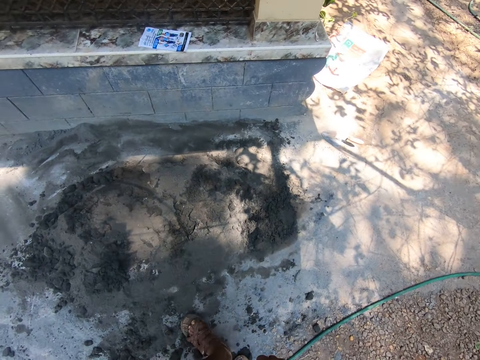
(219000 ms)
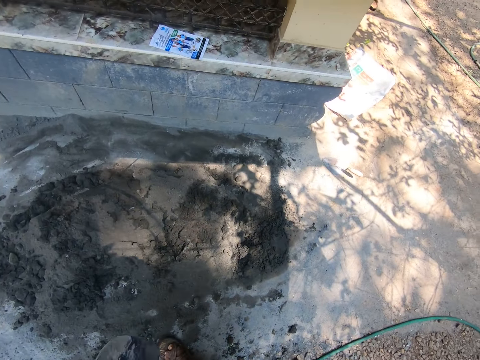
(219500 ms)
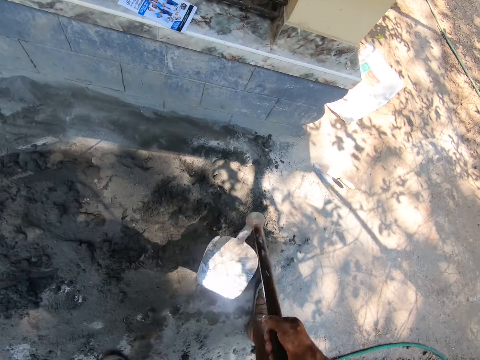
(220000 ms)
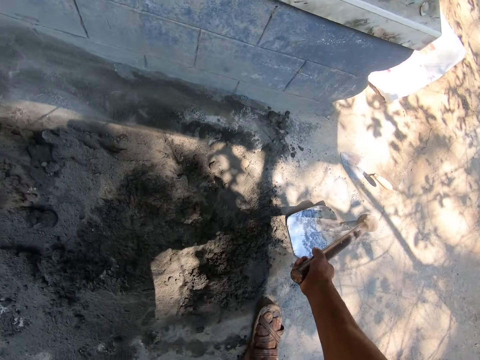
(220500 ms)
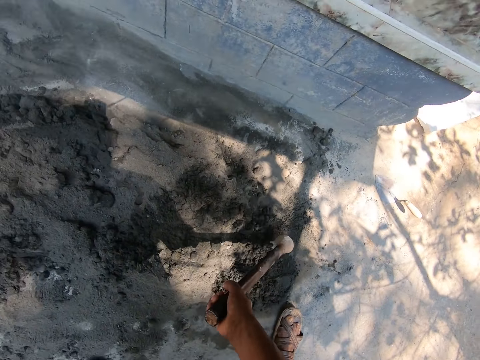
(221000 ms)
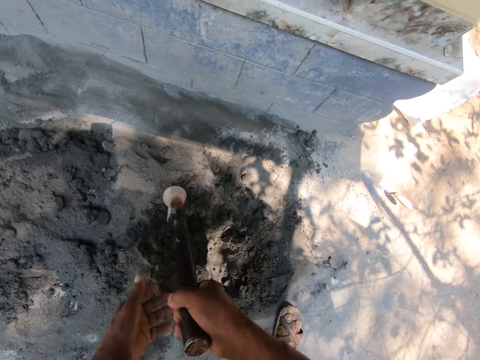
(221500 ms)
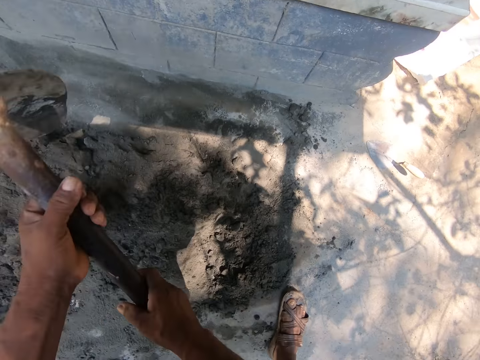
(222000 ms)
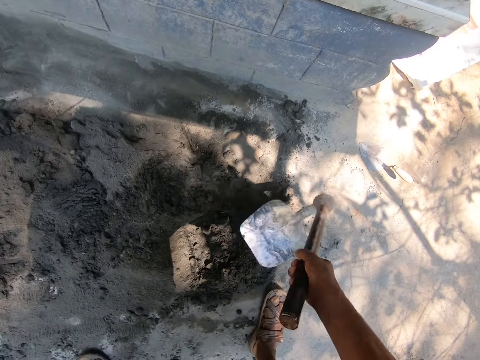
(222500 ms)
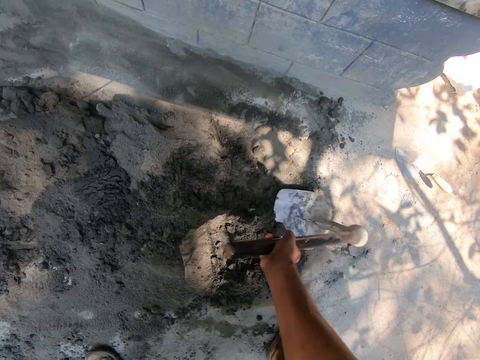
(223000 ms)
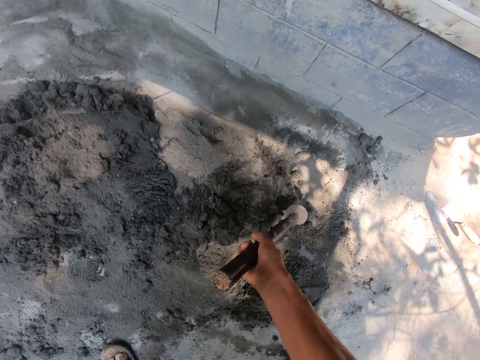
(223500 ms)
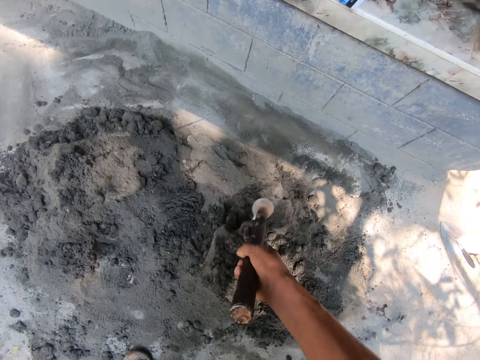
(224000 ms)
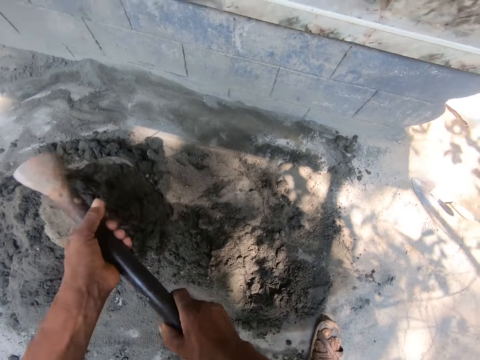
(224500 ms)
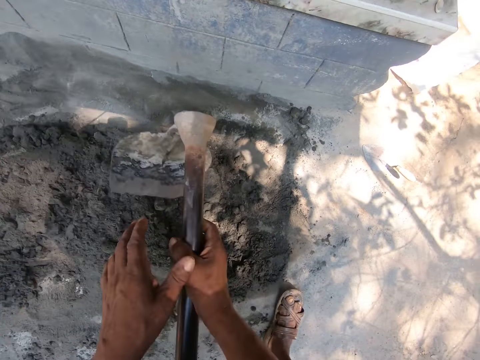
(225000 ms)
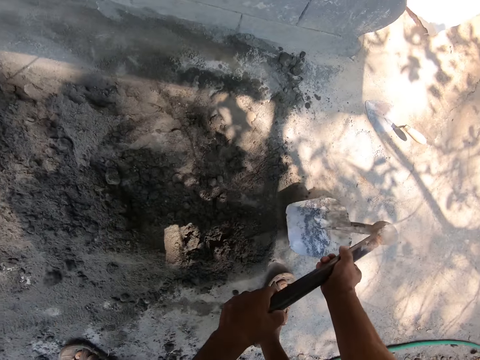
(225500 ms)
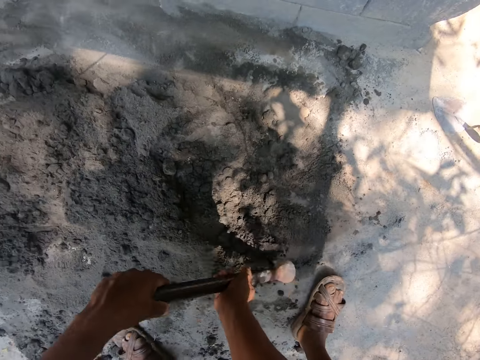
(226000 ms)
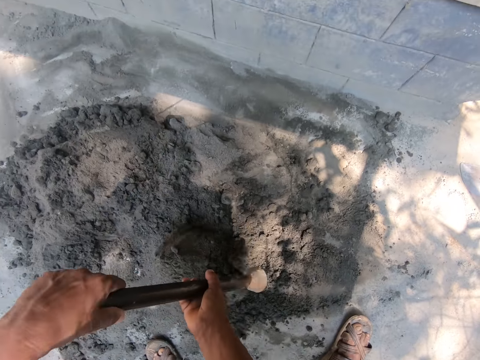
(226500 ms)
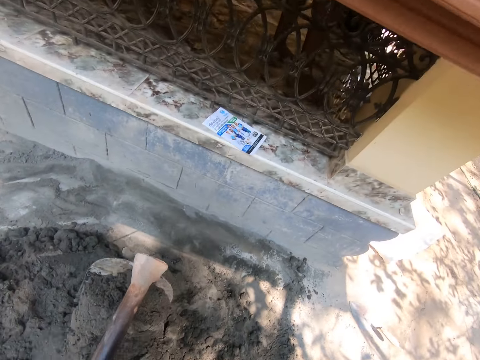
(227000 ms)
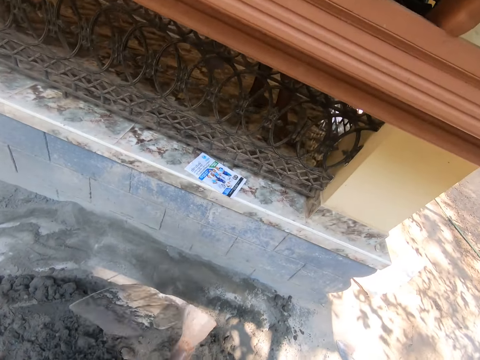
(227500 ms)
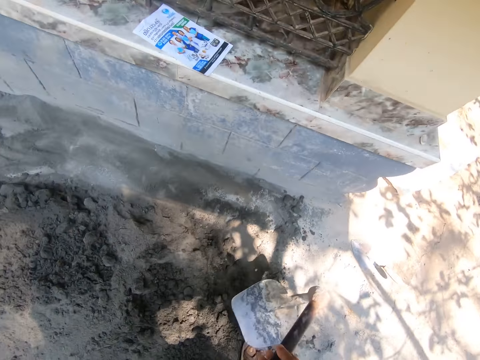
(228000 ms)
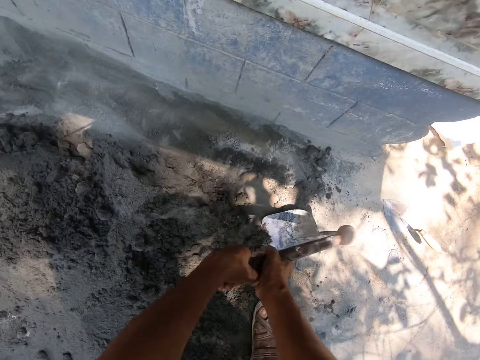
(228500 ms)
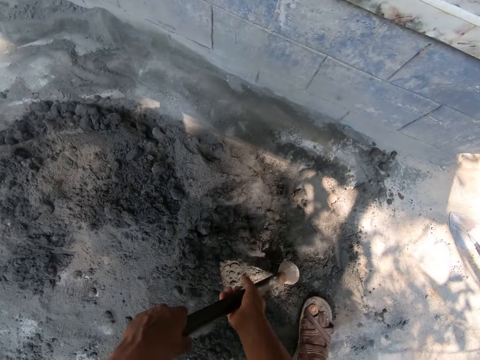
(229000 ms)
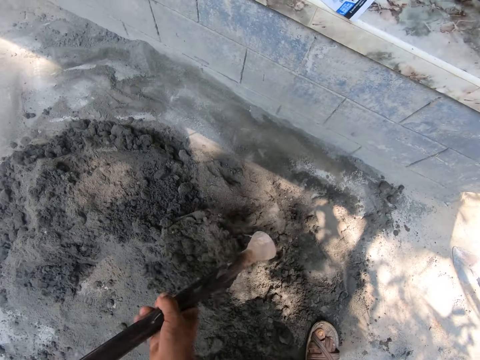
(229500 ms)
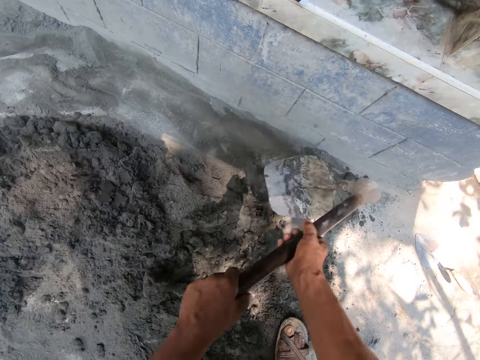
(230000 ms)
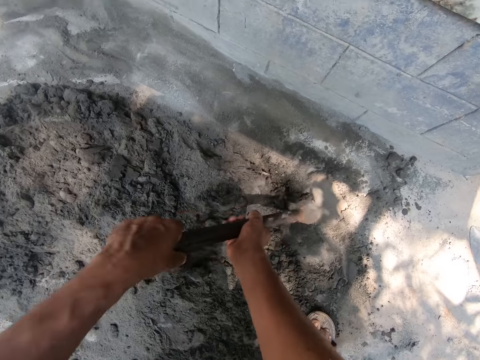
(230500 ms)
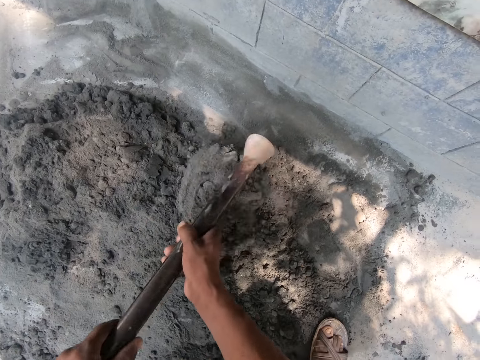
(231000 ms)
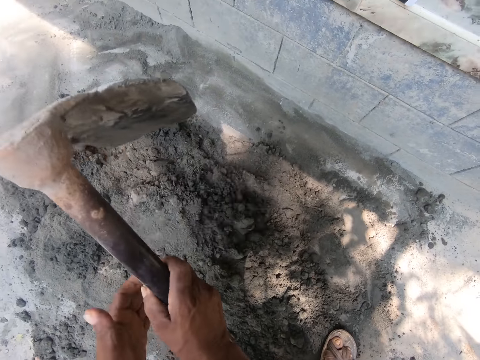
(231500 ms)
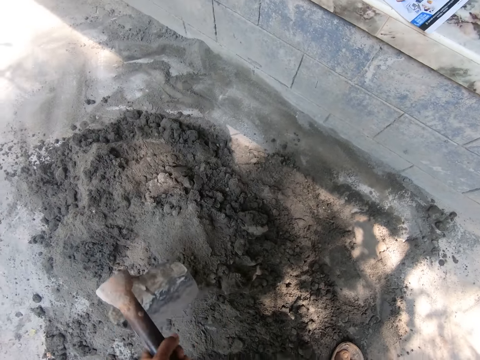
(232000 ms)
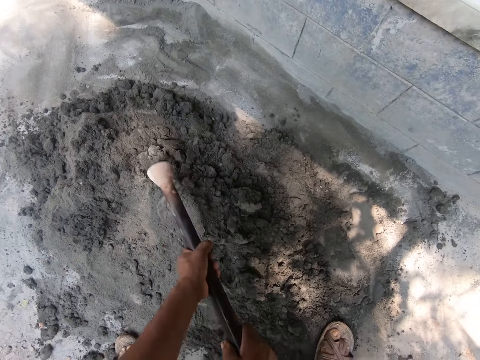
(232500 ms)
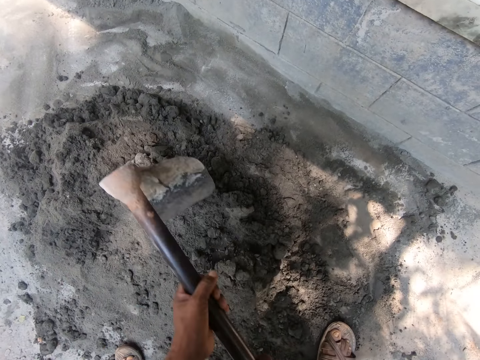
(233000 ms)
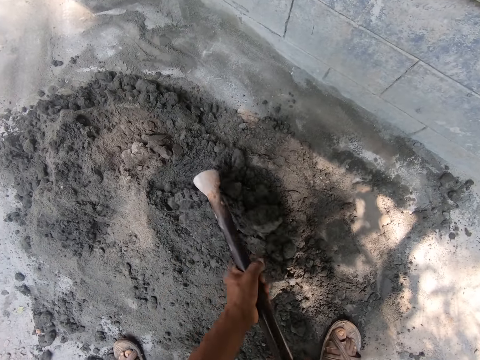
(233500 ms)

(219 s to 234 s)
The camera wearer mixes the cement with water. They prepare the mortar with both hands on the hoe.

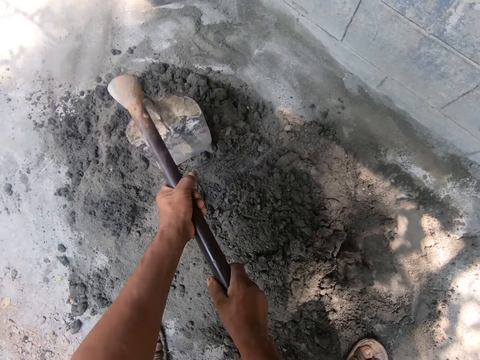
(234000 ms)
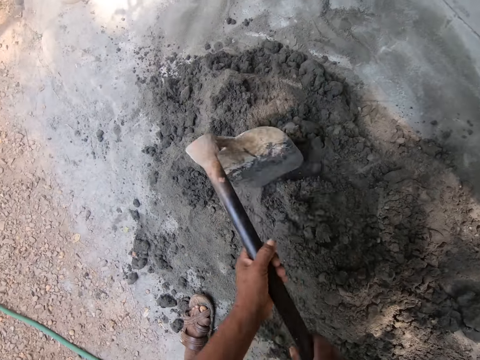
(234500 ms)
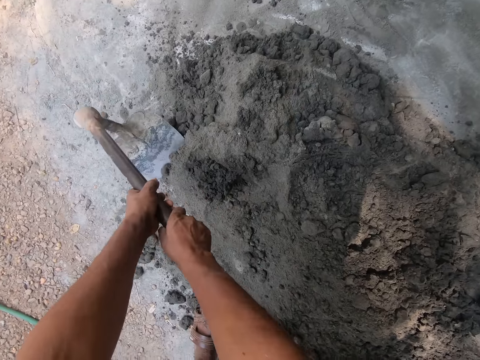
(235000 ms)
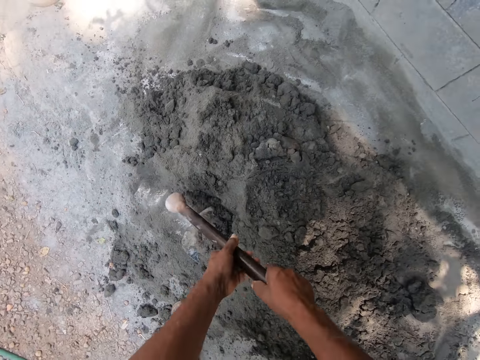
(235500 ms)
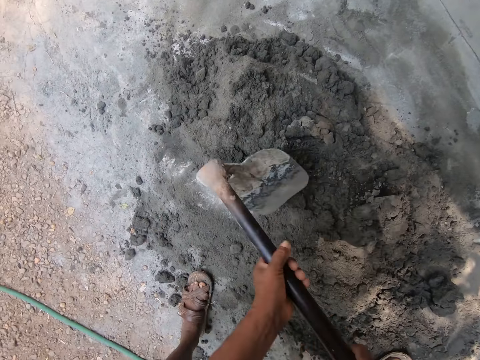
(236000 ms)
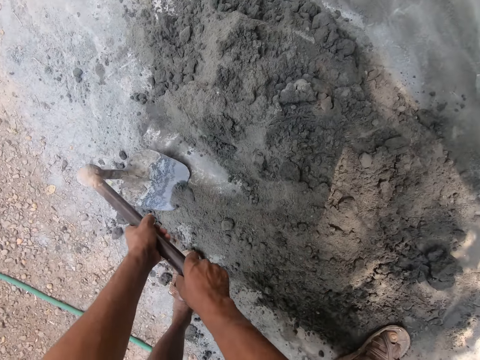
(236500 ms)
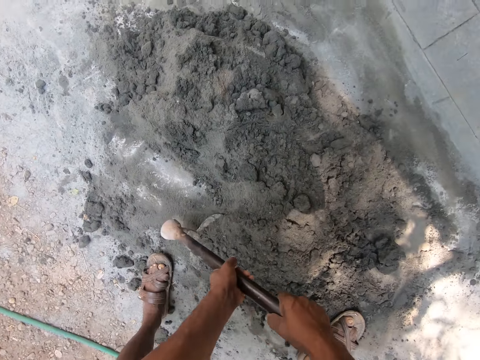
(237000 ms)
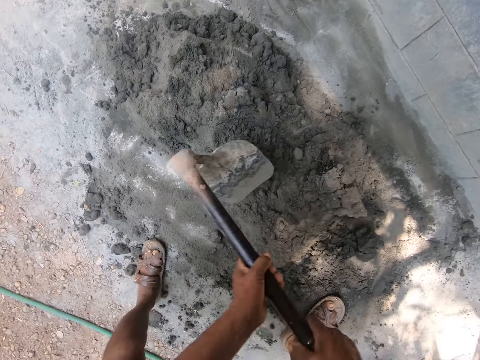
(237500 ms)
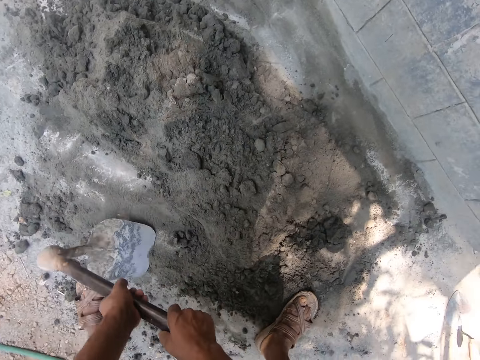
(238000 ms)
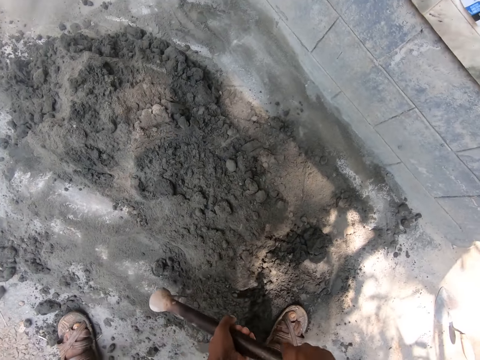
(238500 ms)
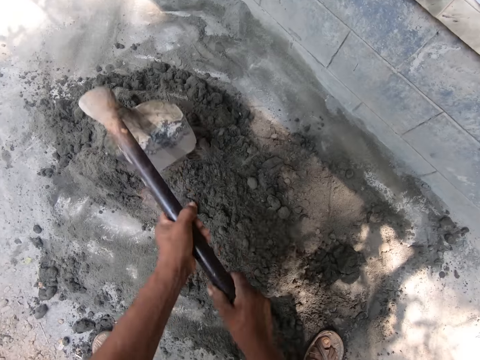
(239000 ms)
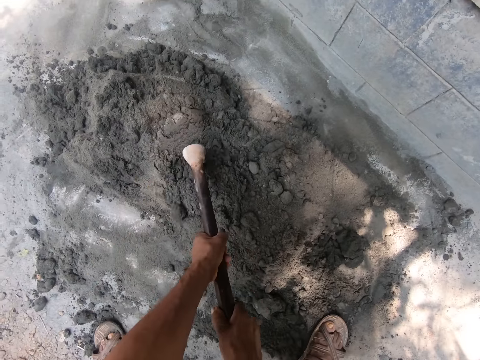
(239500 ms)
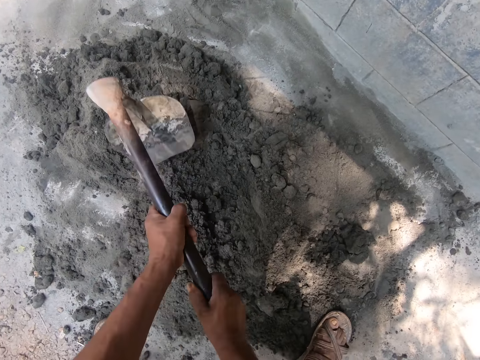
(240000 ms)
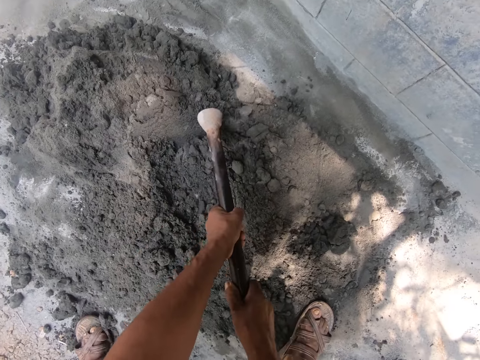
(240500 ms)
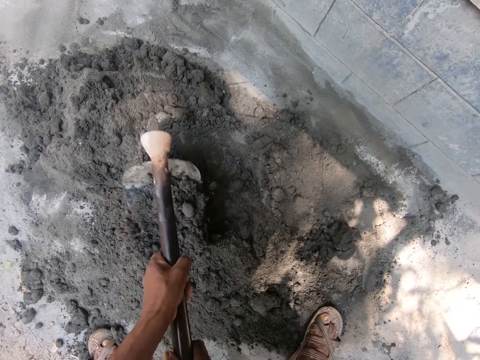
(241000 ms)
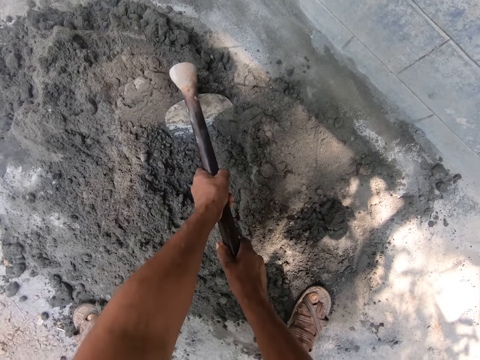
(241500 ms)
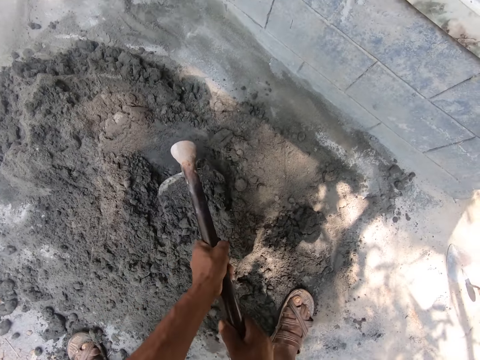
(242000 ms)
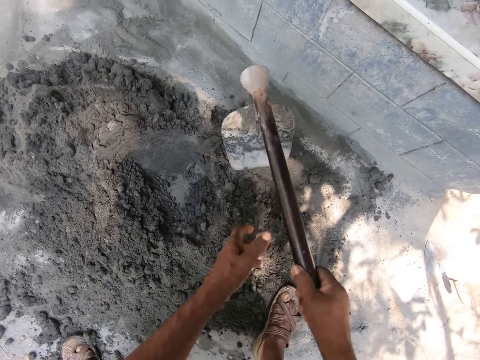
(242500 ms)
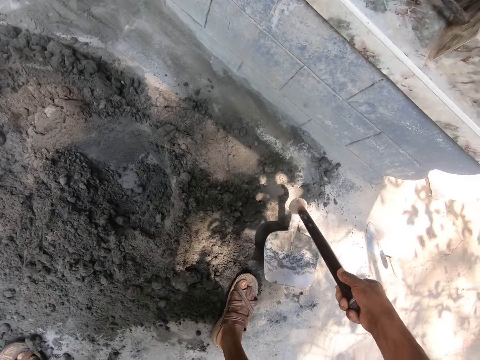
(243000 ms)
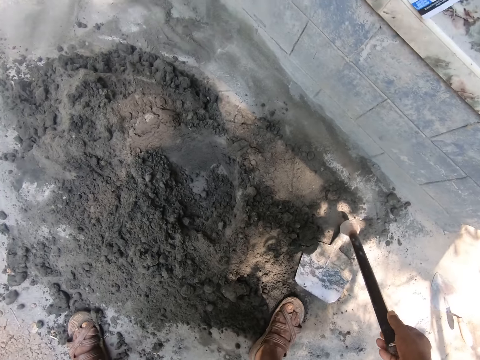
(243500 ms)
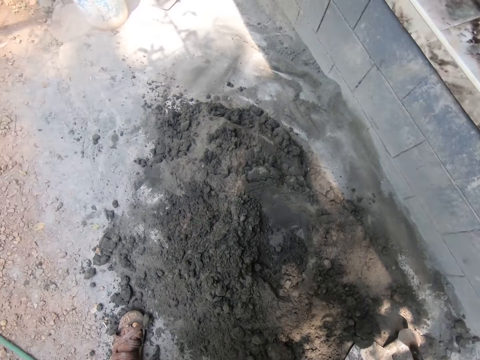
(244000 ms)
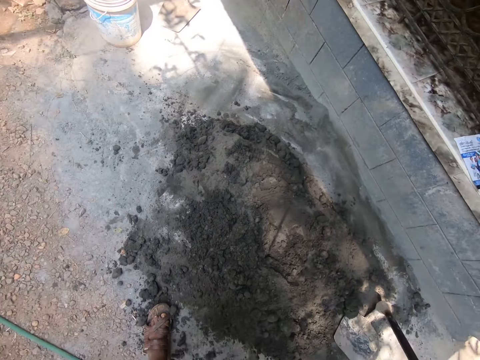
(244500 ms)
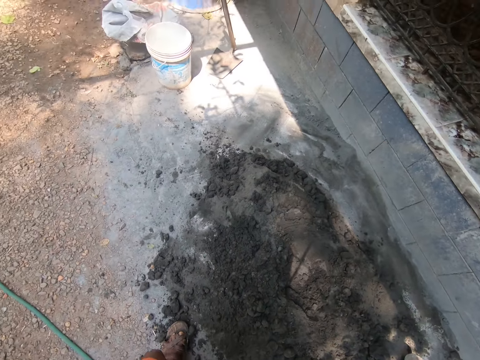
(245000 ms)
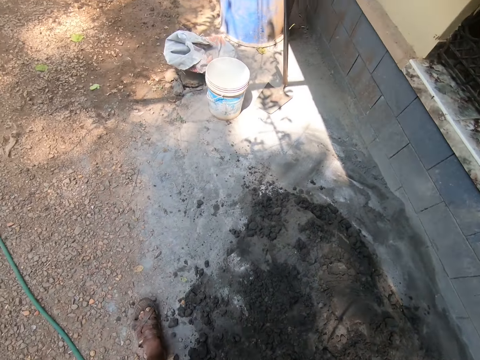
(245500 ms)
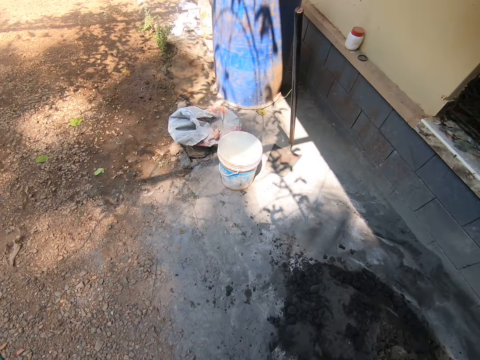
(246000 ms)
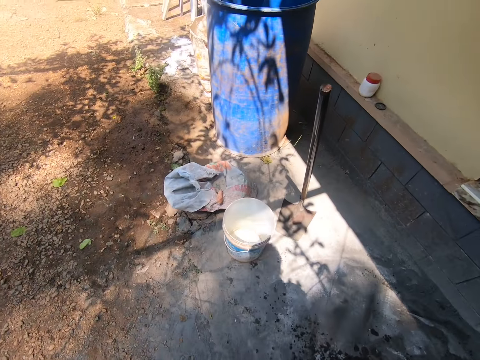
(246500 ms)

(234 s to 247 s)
The camera wearer drops the hoe on the ground with his right hand.
